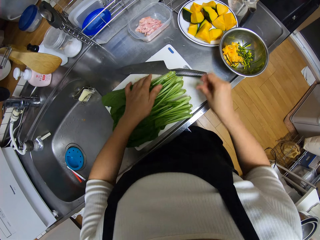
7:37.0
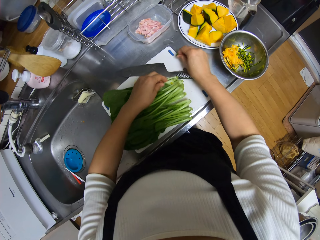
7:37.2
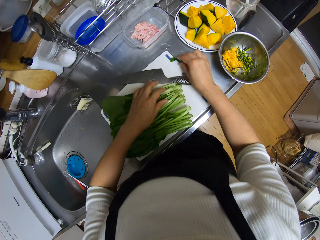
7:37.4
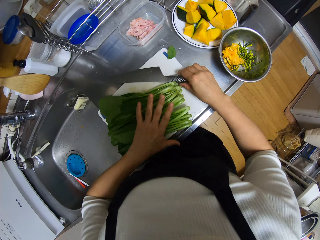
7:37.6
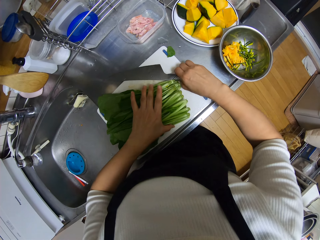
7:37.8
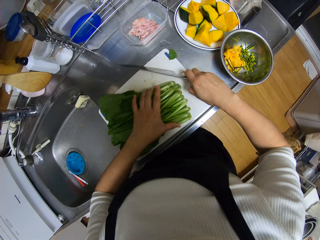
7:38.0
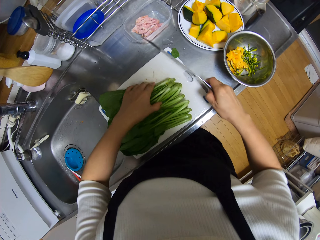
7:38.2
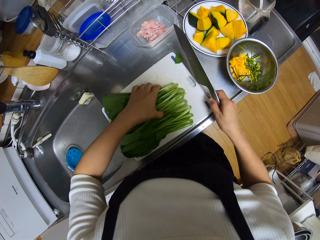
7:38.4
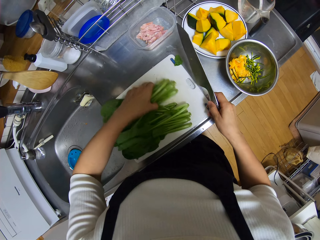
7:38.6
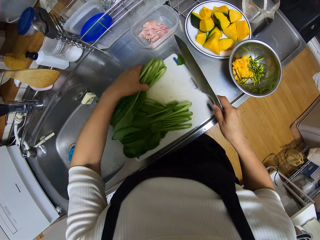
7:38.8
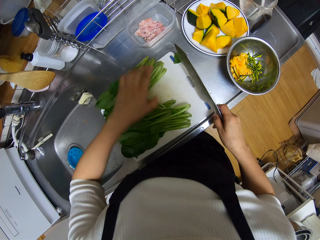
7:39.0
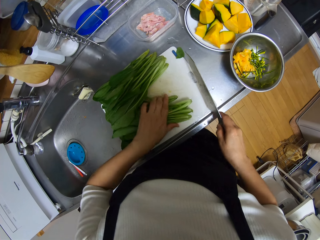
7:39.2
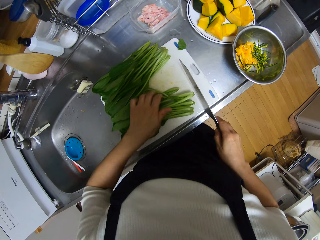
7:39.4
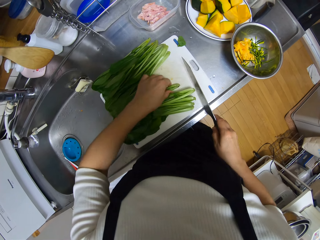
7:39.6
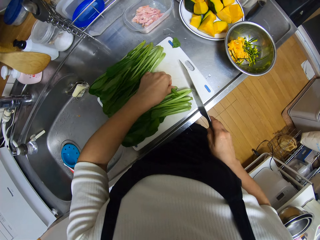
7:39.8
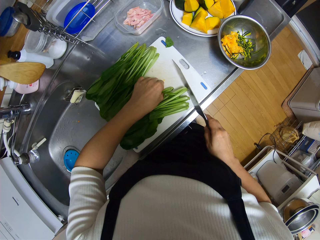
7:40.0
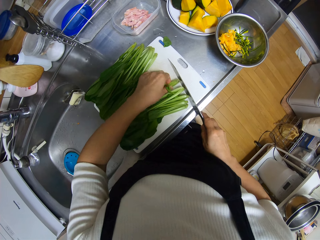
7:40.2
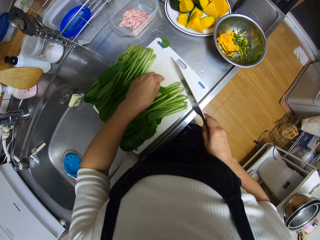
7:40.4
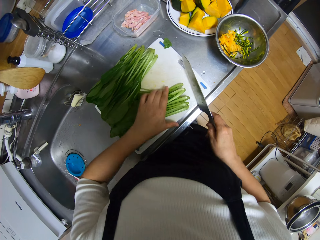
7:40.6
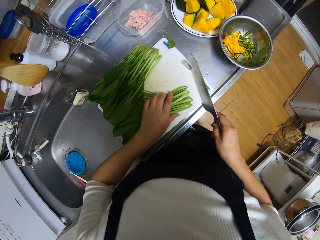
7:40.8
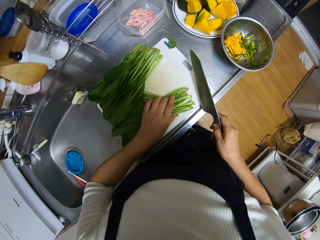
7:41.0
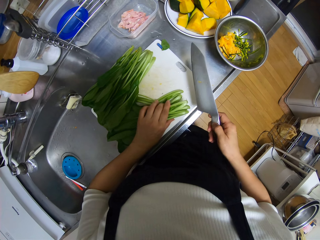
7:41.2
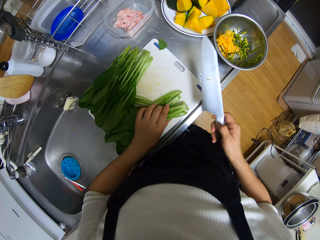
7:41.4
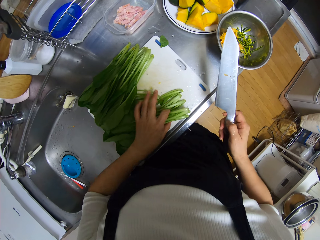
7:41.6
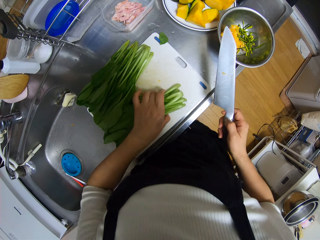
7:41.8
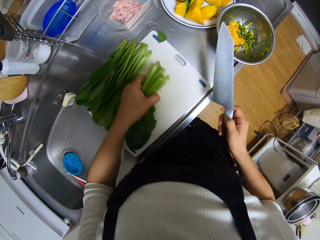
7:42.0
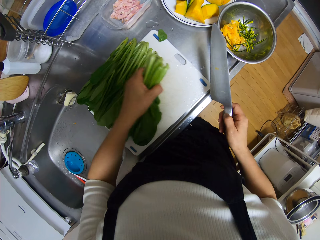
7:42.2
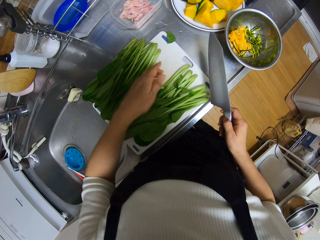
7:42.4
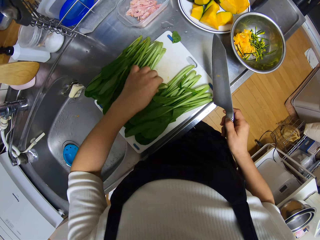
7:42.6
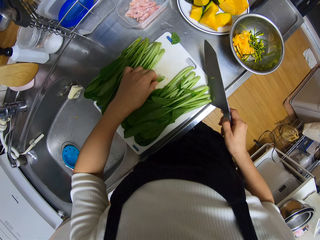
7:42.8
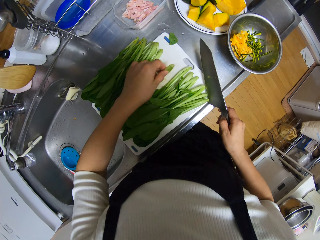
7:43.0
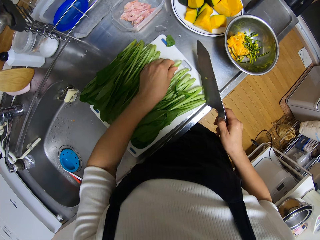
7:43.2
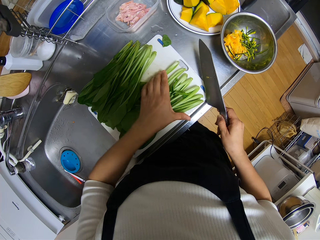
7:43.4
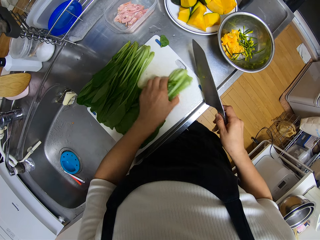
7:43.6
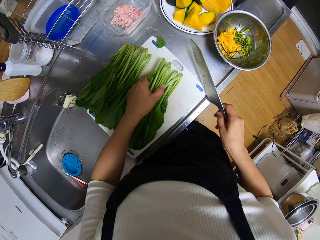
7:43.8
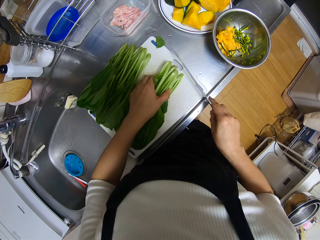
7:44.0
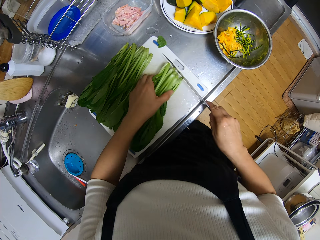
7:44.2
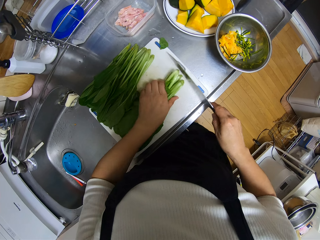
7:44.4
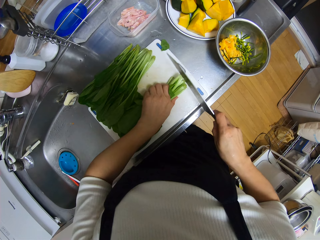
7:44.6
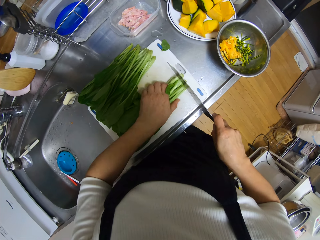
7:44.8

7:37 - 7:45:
The camera wearer moves a leaf of the spinach on the chopping board with her right hand. She puts the kales on the chopping board. She picks up the knife from the chopping board with her right hand. She splits the spinach into two. She gathers one half of the spinach on the chopping board with her left hand.

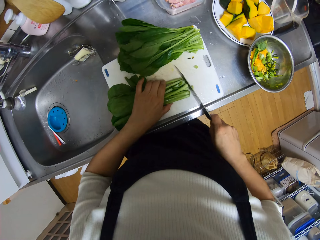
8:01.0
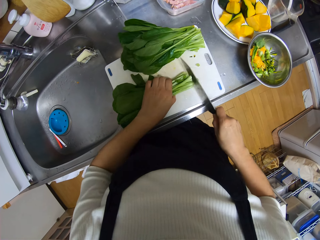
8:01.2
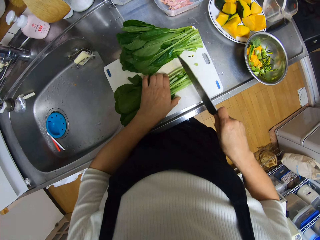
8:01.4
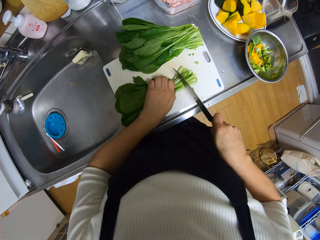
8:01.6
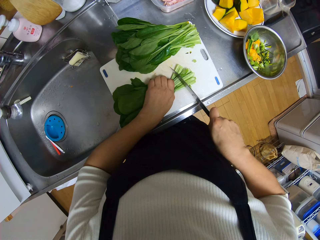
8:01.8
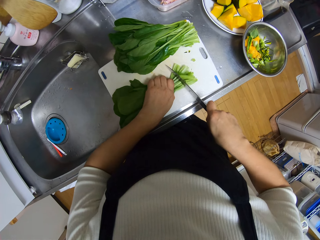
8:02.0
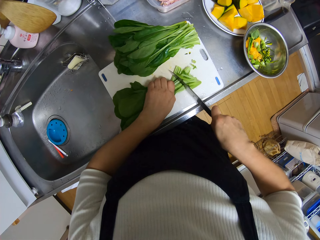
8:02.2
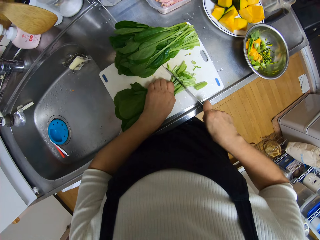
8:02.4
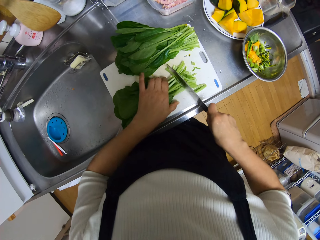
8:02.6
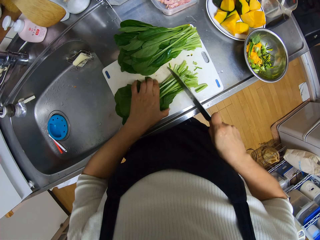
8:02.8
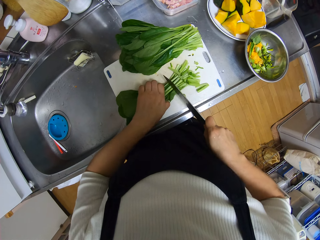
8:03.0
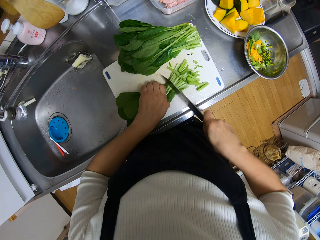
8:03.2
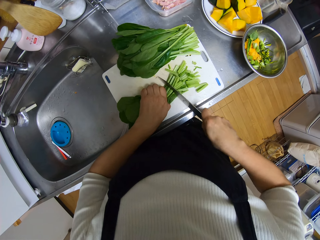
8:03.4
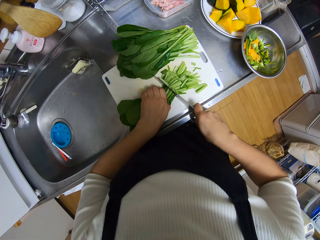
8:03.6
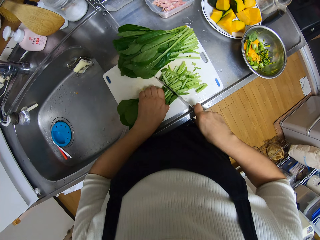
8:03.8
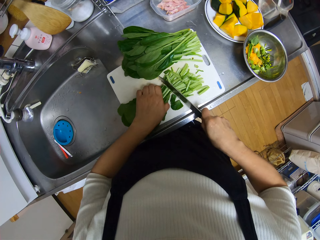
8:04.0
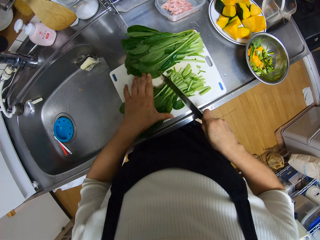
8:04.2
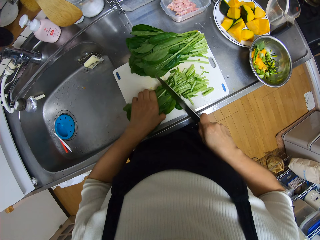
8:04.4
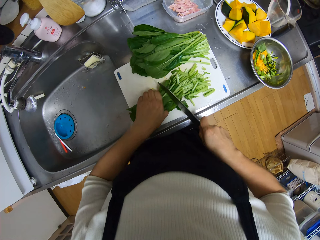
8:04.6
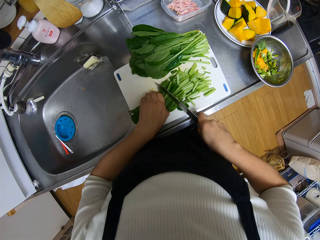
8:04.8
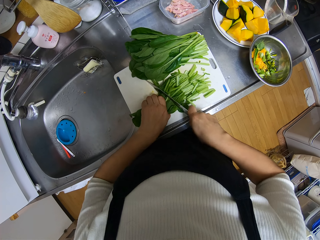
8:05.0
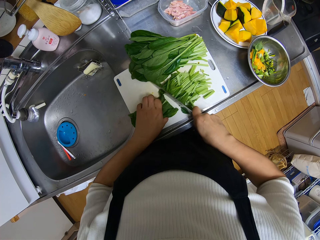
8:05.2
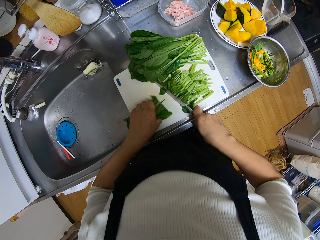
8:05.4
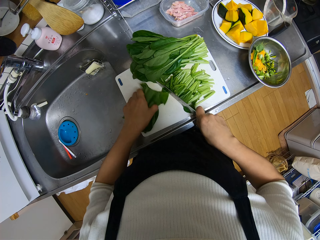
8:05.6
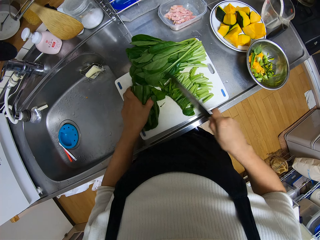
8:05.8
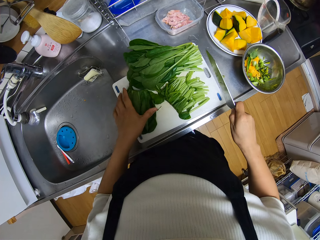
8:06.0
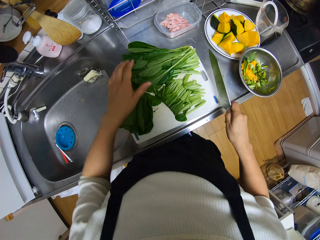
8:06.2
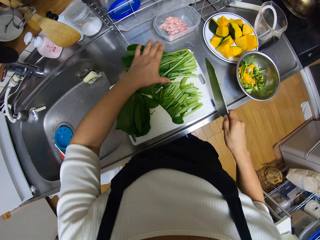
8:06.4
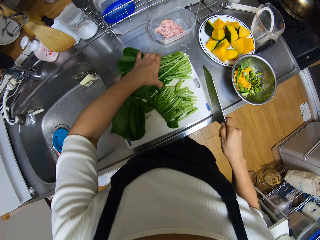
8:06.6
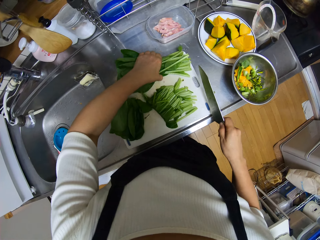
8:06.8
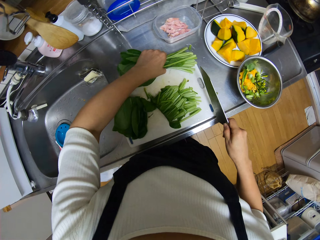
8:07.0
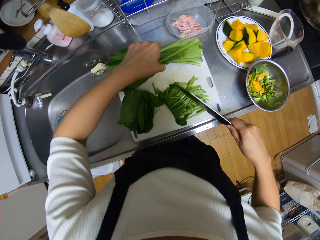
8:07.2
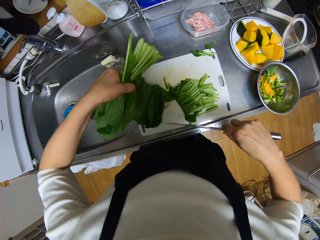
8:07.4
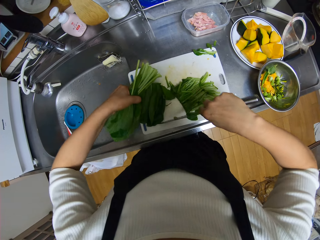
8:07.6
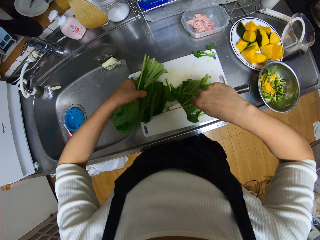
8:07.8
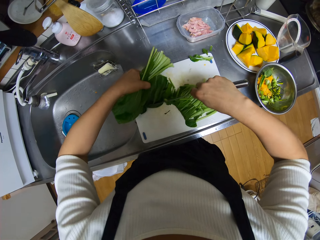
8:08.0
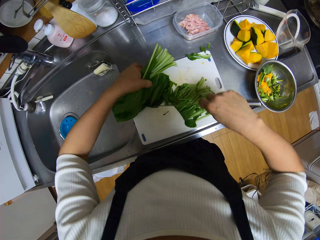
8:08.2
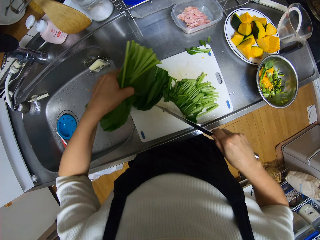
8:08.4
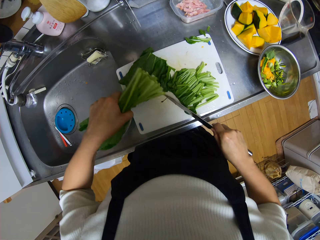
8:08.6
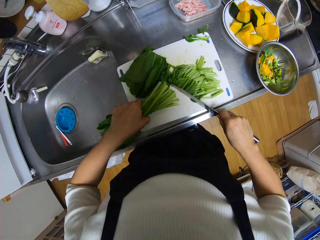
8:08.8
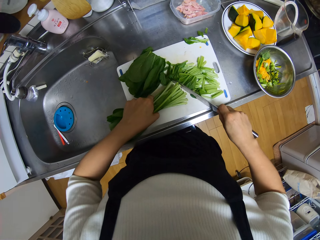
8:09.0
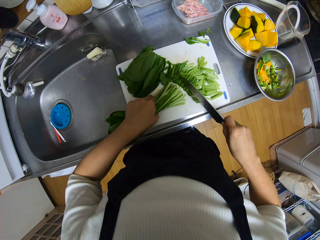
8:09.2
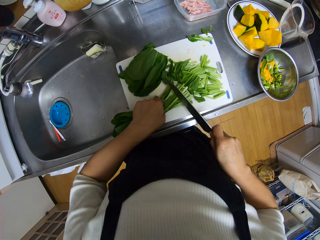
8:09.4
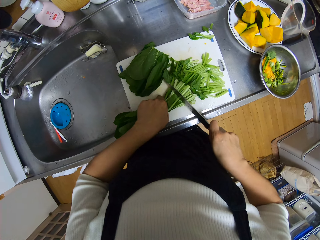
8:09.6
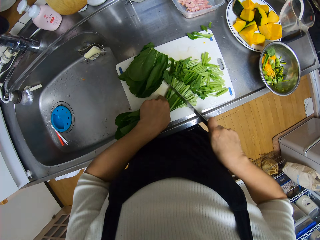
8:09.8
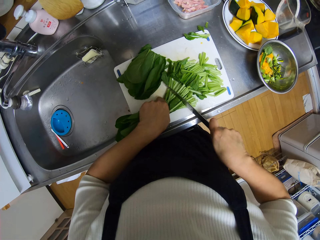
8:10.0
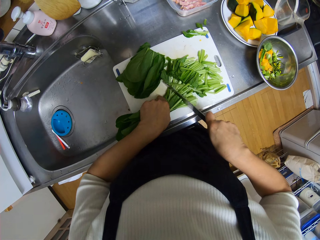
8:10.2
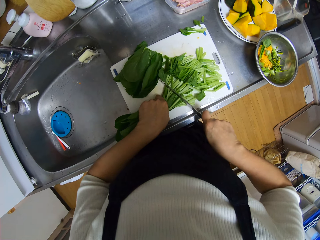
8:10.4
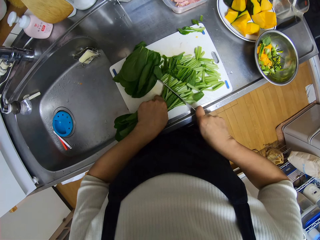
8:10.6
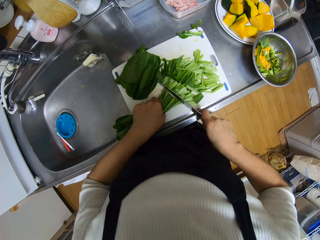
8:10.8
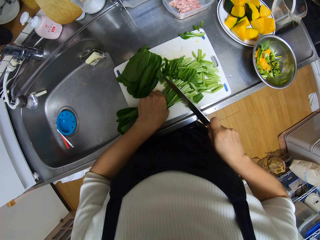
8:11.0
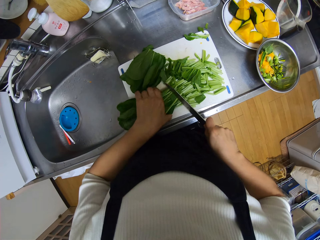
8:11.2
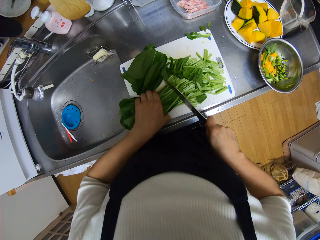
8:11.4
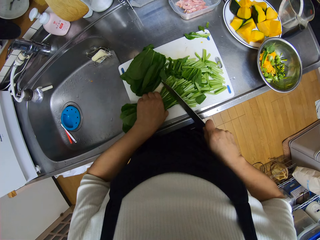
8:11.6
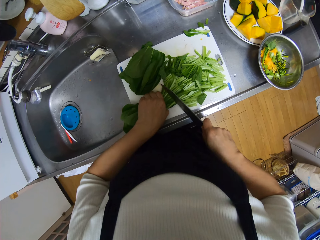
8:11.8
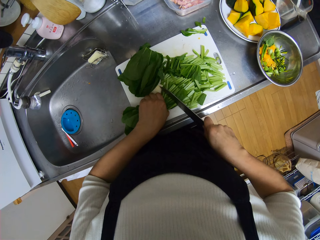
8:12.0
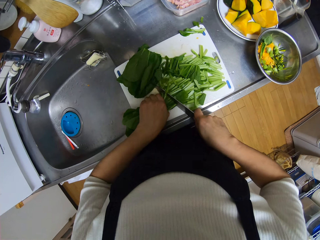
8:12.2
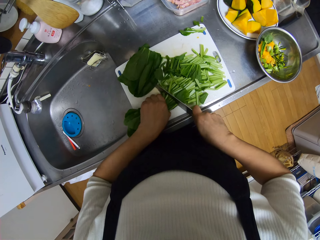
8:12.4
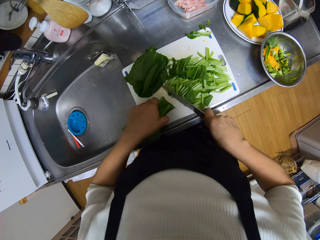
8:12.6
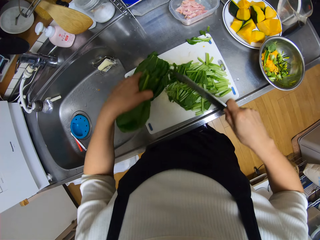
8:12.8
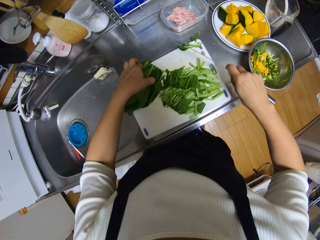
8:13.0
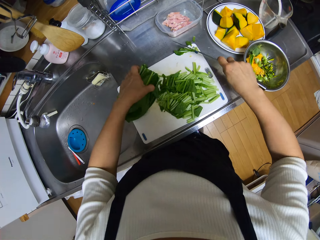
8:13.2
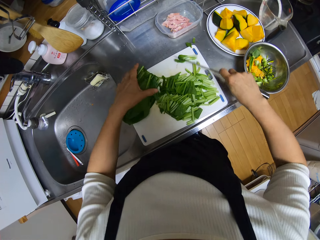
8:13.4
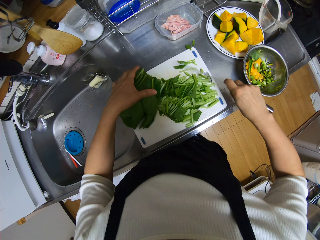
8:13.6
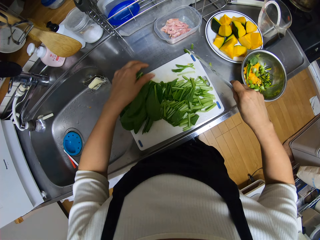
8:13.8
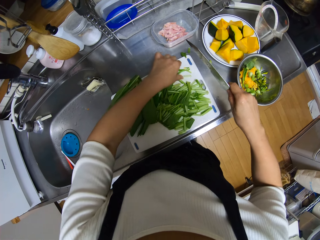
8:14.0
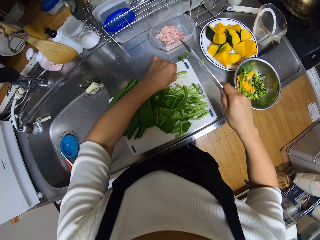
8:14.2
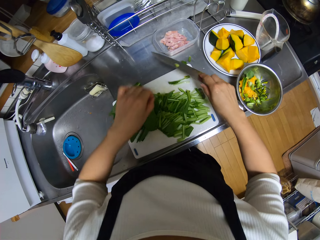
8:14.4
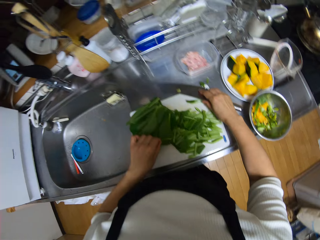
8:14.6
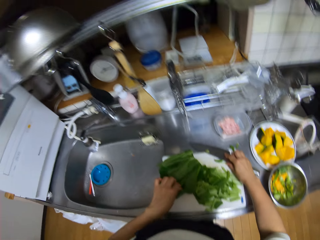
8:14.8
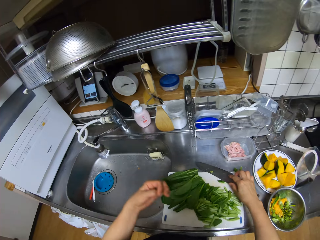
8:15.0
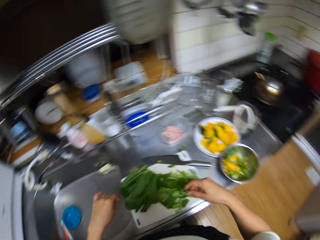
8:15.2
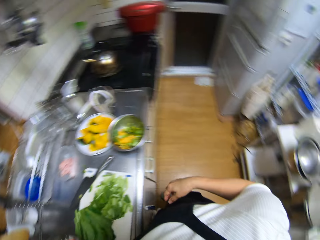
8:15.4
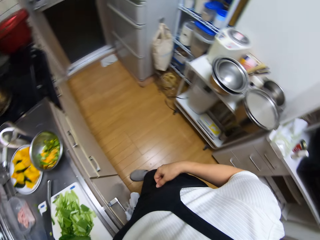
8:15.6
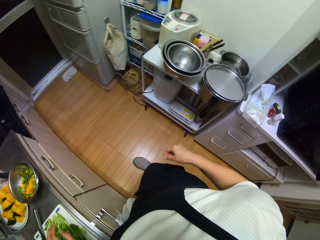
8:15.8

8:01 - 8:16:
The camera wearer gathers the half of the spinach on the chopping board with her left hand. She cuts the stem of the half of the spinach with the knife. She does it repeatedly. She picks up the other half of the spinach from the chopping board with her left hand. She moves the spinach on the chopping board with the knife. She drops the other half of the spinach on the chopping board. She cuts the stem of the other half of the spinach with the knife. She cuts it again. She drops the other half of the spinach on the chopping board. She moves a stem on the chopping board with her left hand. She drops the knife on the chopping board.
